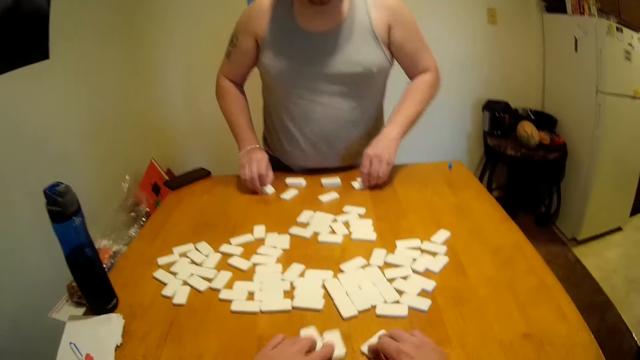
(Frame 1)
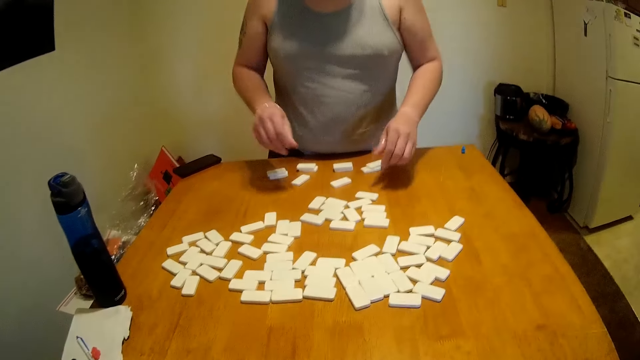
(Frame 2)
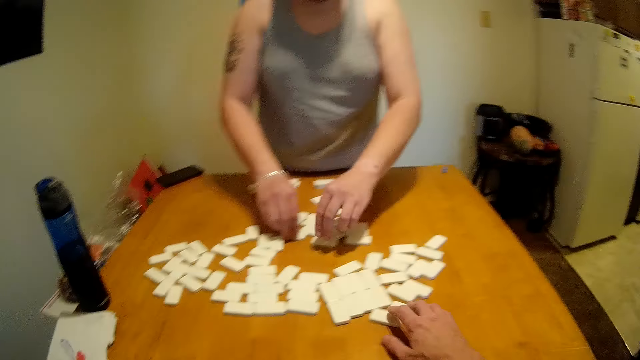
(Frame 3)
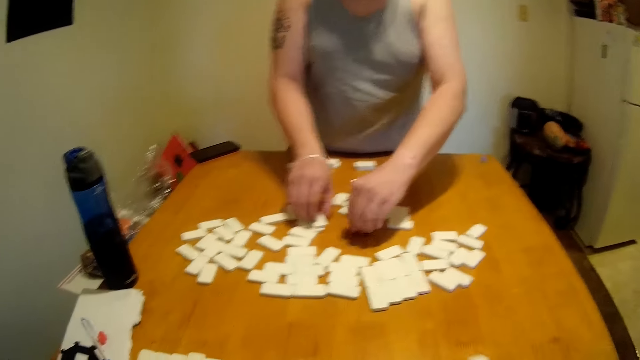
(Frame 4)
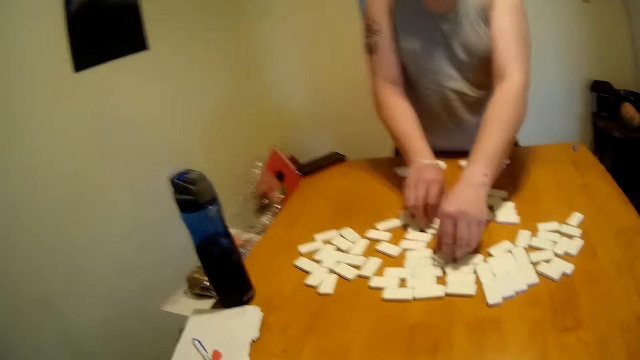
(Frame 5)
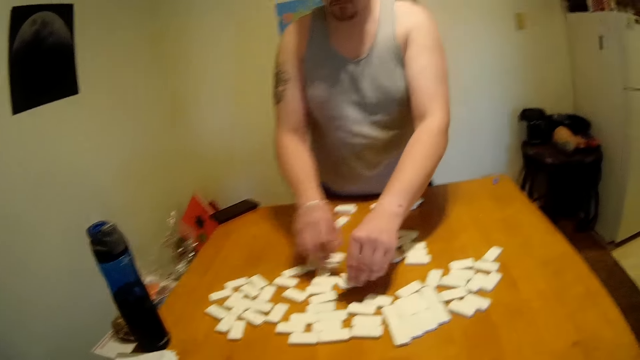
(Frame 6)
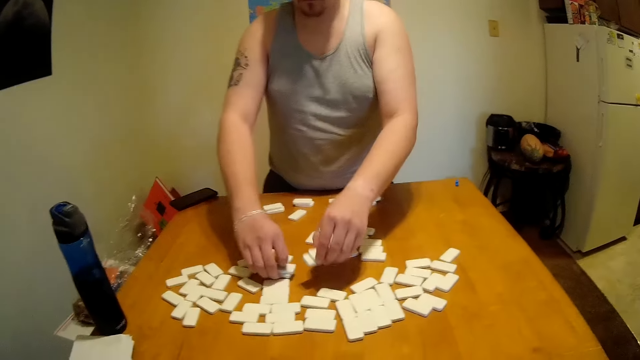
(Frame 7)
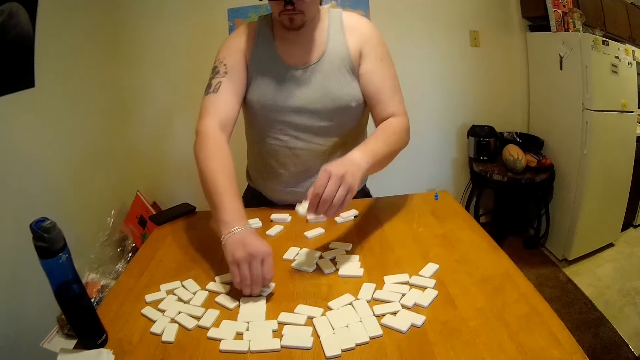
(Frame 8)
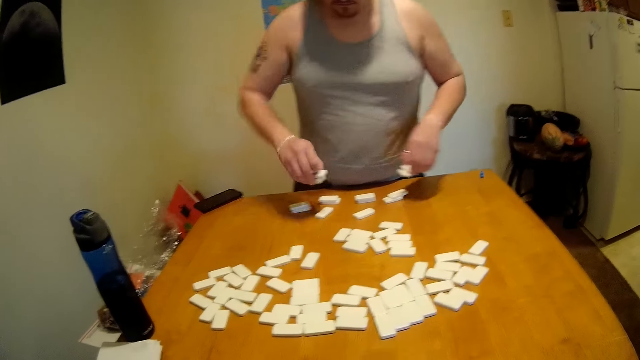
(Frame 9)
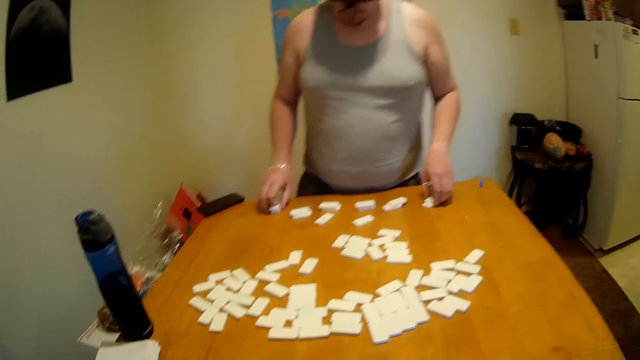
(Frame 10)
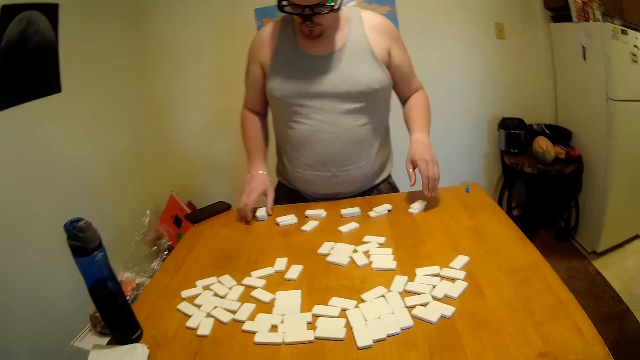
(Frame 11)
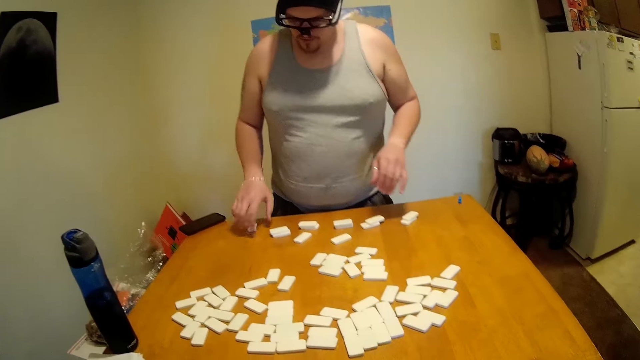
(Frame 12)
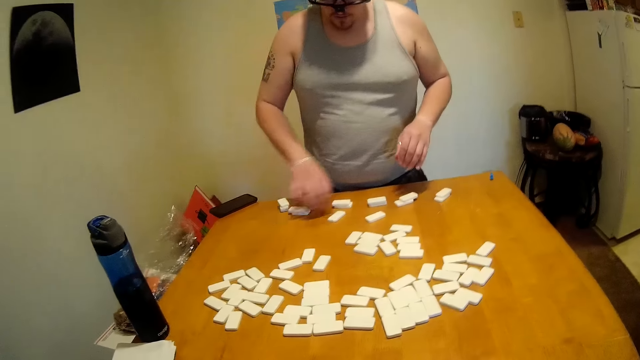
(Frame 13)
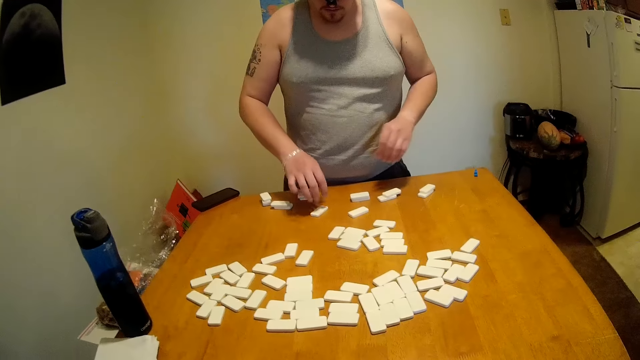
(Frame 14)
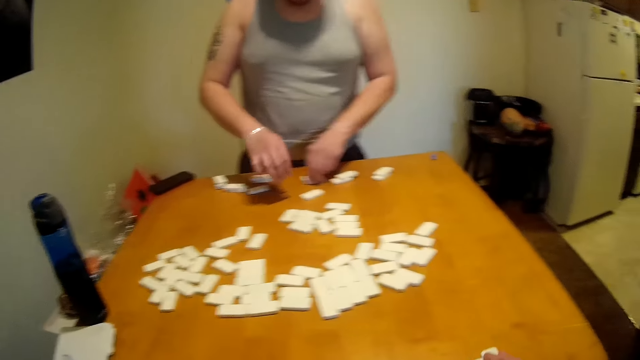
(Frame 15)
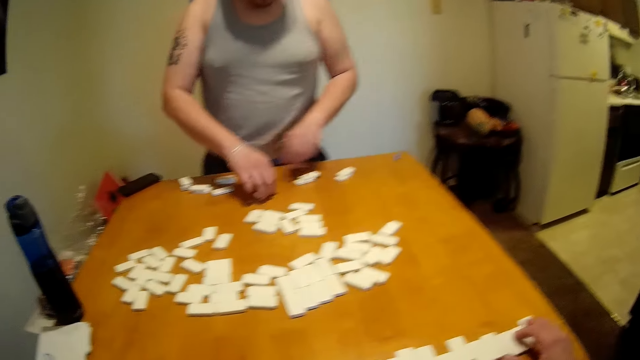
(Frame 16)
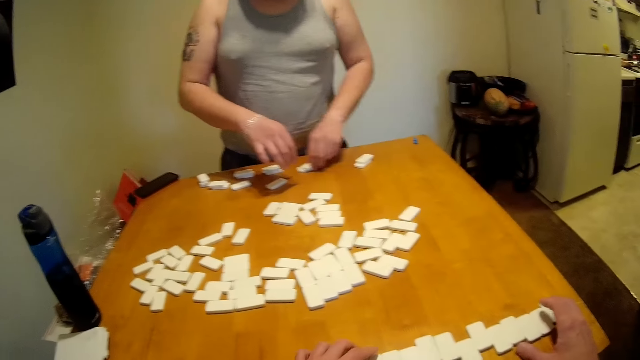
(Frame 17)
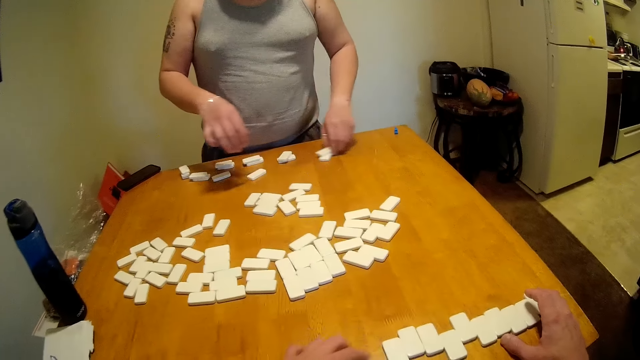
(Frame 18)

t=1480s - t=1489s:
A man places the dominoes or tiles close to himself on a table. The camera wearer moves the tiles on the table. The man picks tiles from the others. The man places the tiles on the table and moves the tiles on the table.

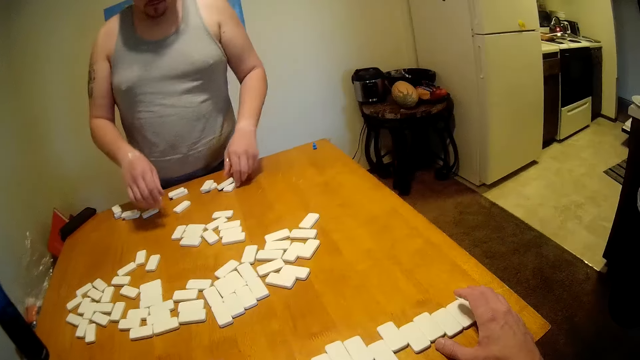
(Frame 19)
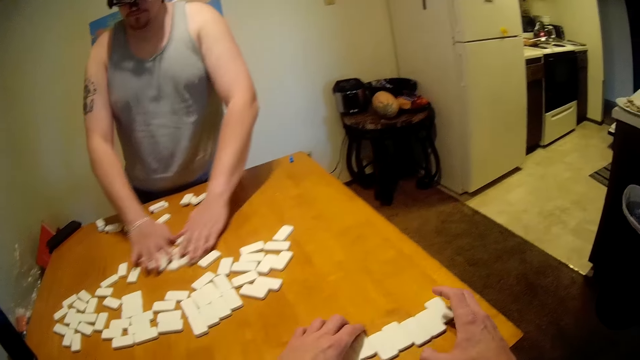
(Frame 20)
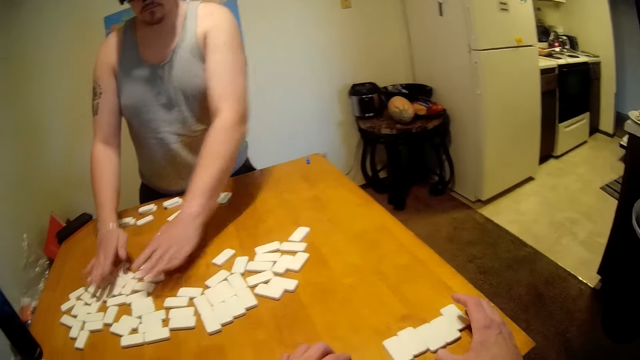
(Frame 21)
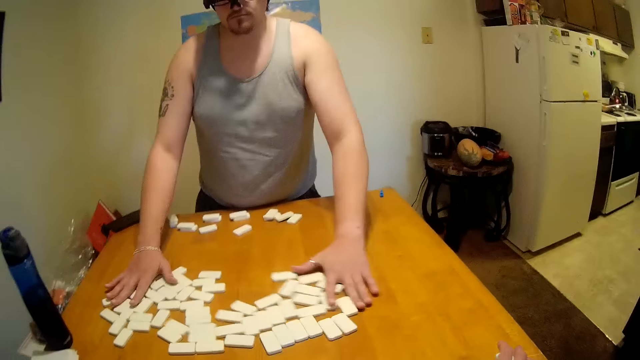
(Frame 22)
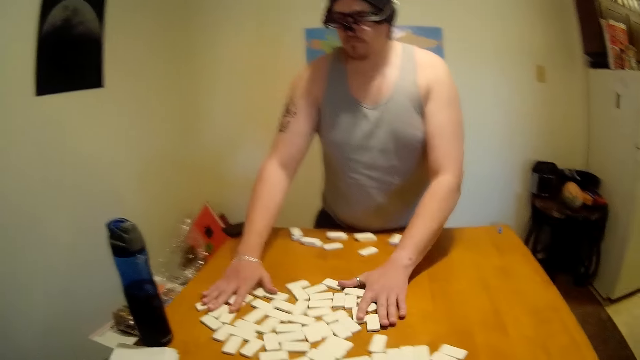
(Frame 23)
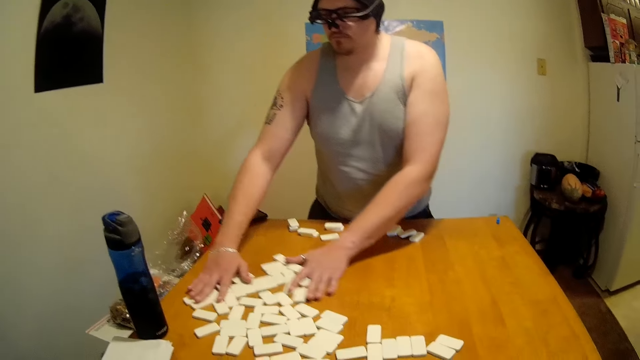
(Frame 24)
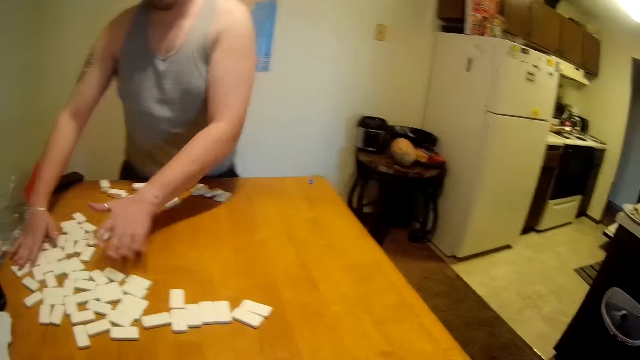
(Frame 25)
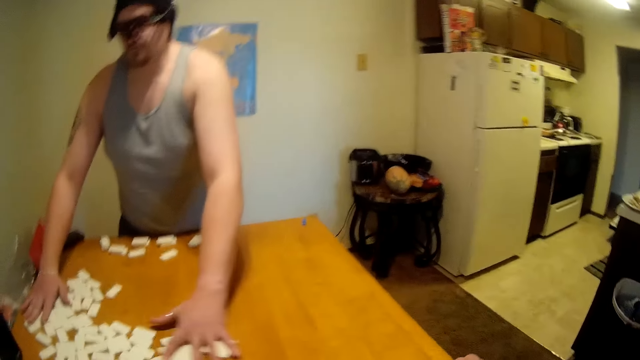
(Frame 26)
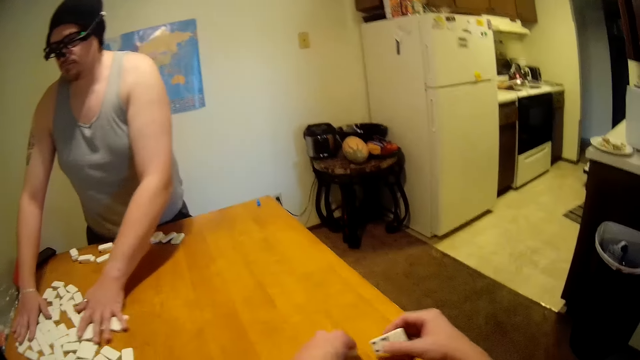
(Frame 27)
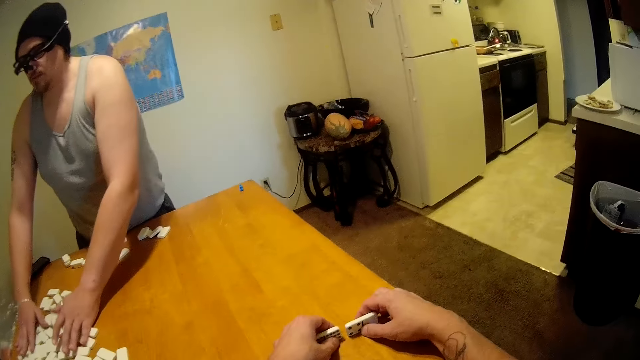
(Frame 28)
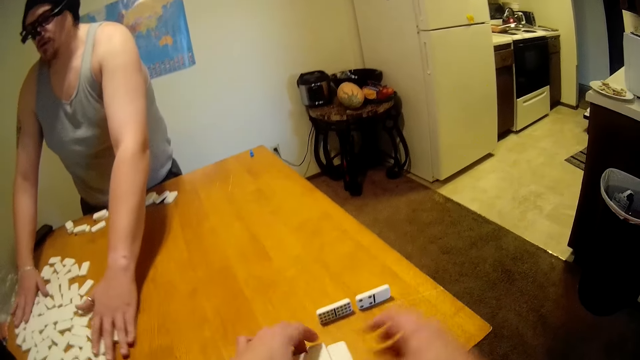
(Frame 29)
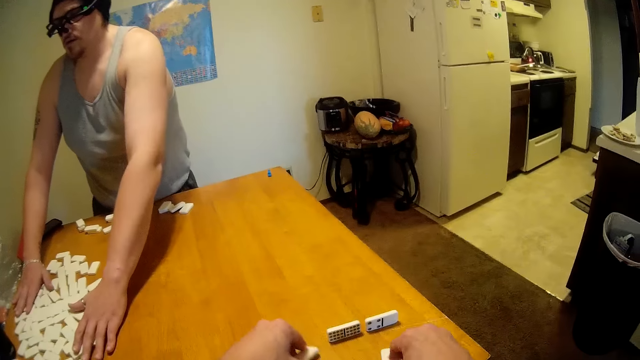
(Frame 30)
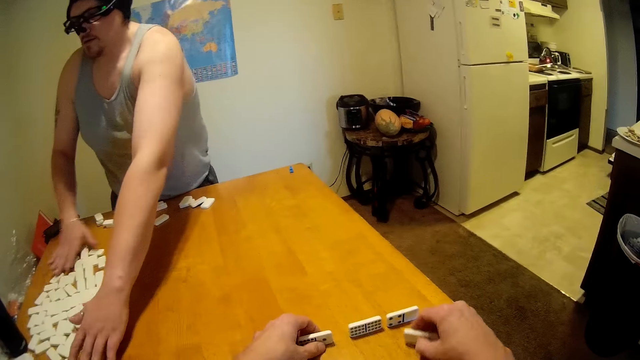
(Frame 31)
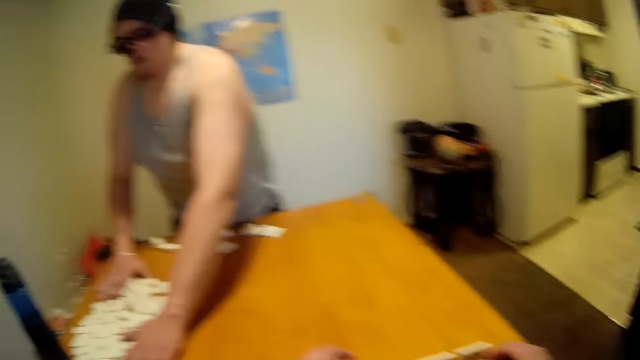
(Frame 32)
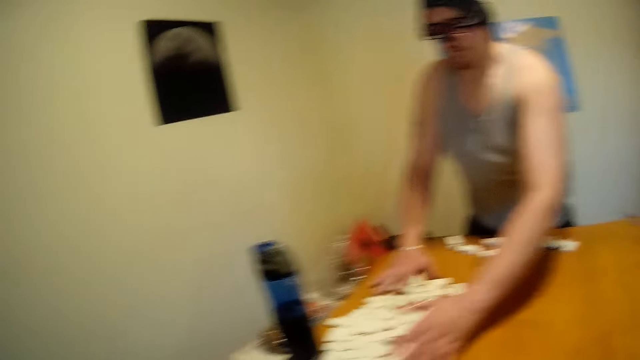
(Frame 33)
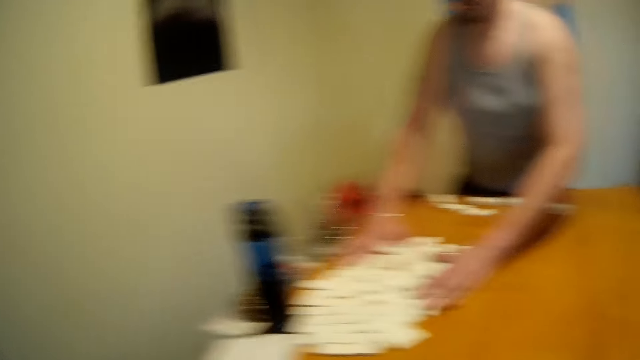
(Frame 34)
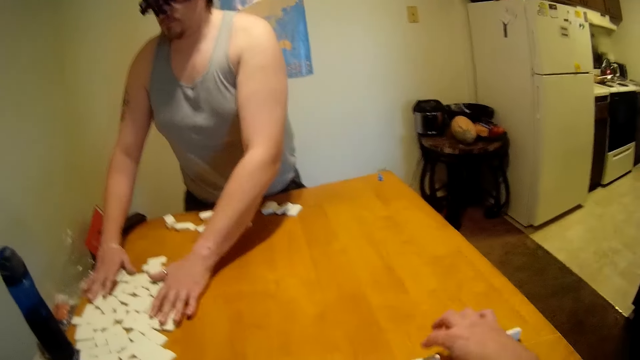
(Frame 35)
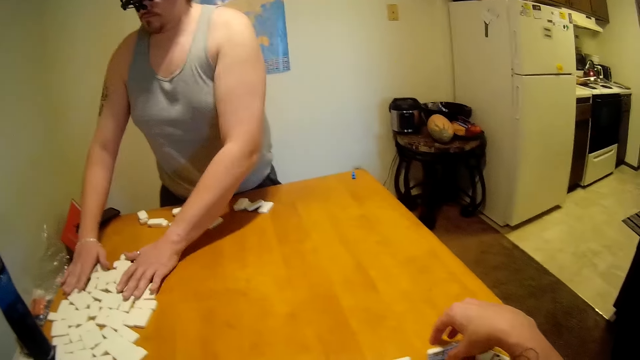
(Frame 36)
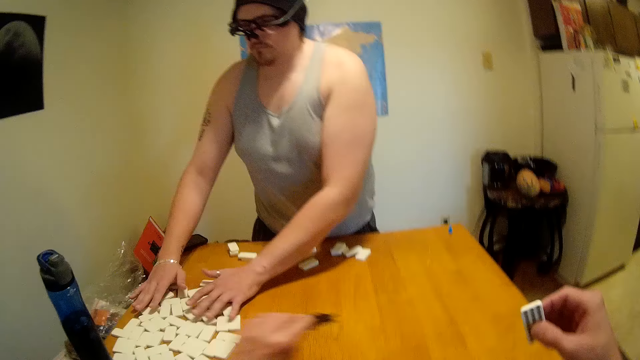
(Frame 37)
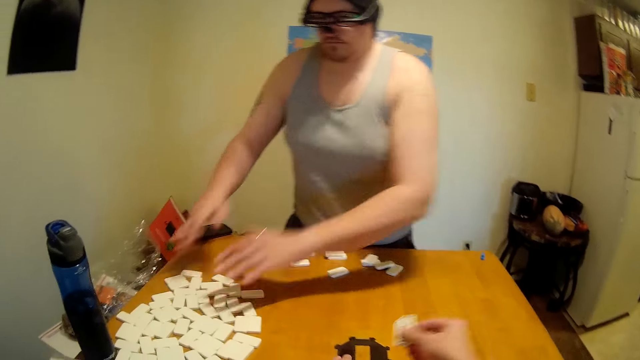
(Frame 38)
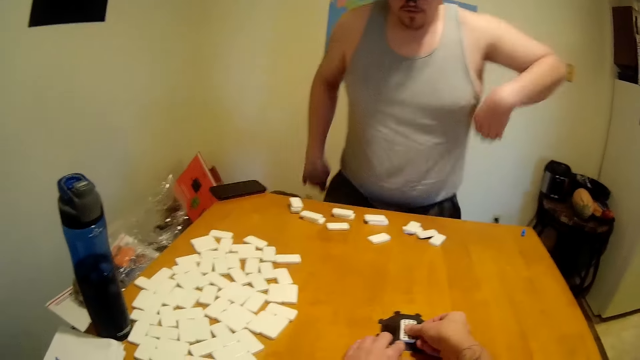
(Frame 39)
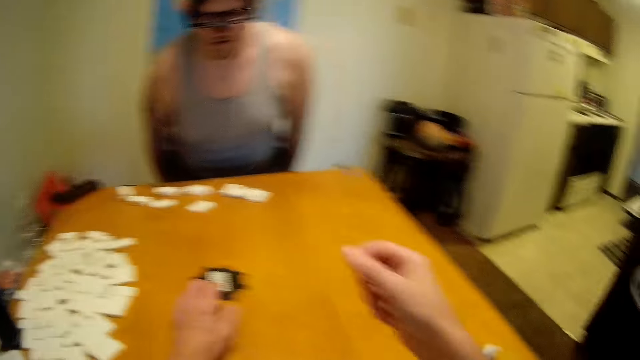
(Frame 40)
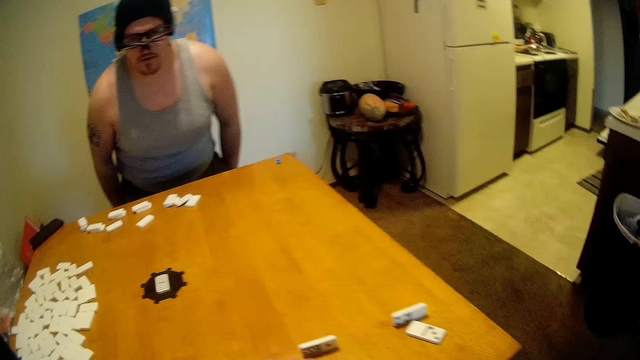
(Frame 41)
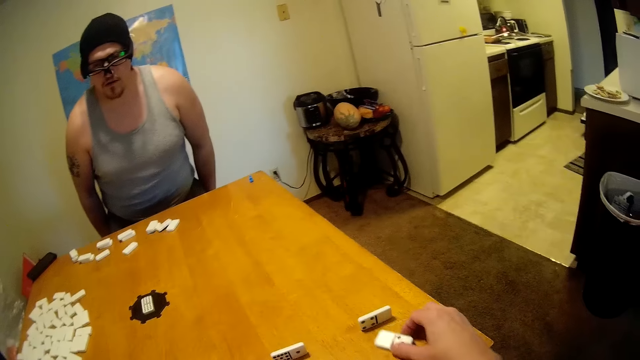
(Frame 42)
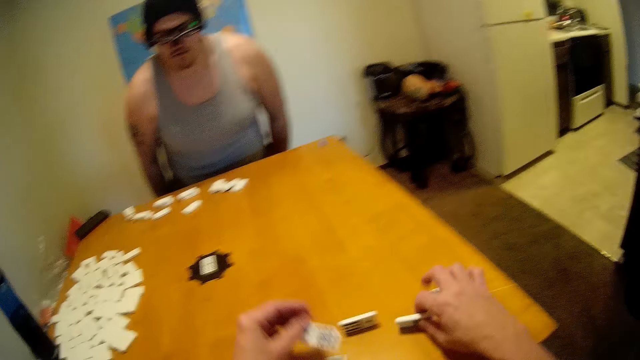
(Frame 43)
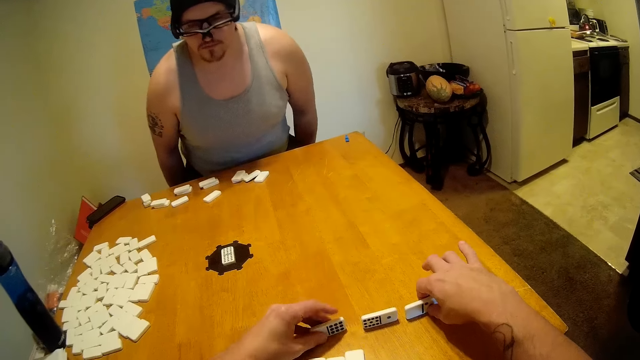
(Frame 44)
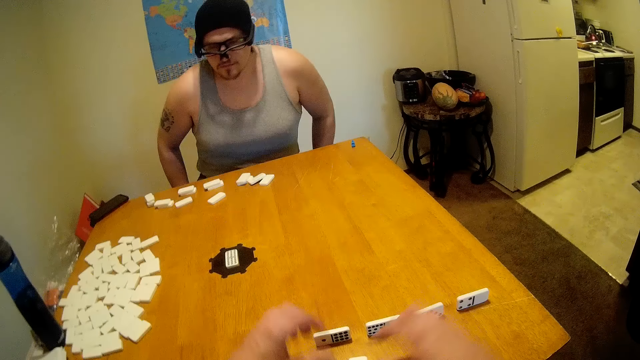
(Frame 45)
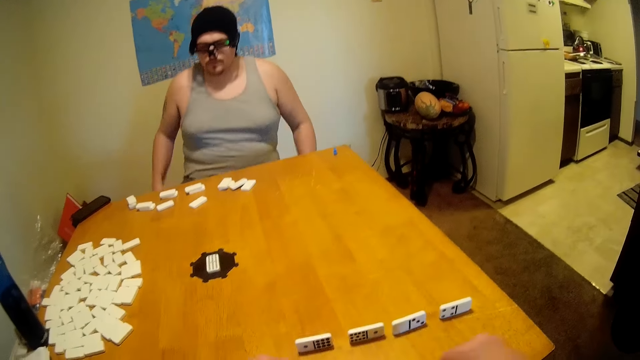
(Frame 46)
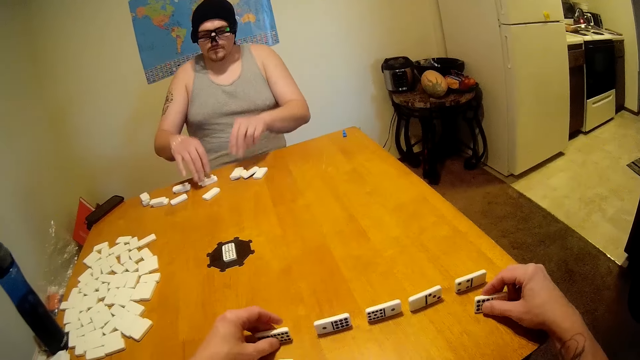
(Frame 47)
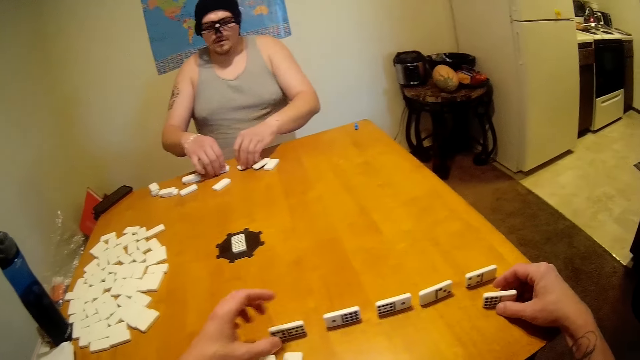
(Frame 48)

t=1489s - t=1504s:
A man moves the rest of the dominoes aside. The camera wearer puts the dominoes horizontally. They arrange the tiles on a table. They place a score keeper and a tile on the table. They arrange the tiles on the table. They add some dominoes to the previous one.
